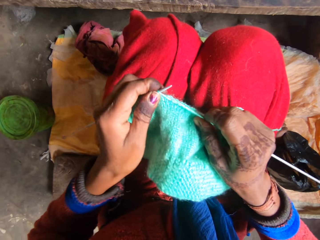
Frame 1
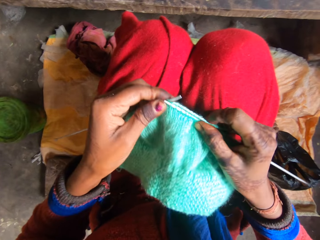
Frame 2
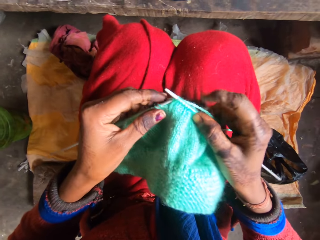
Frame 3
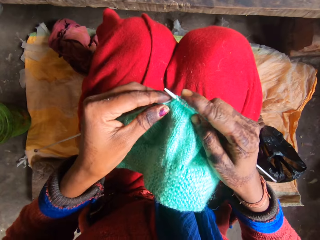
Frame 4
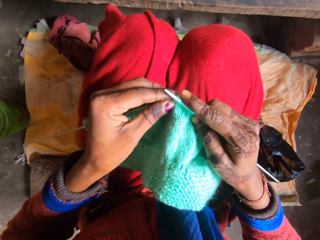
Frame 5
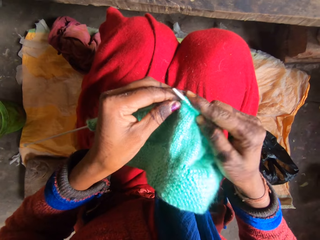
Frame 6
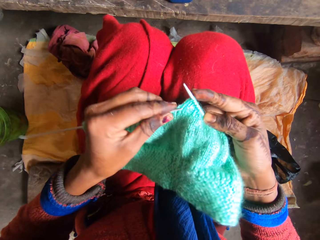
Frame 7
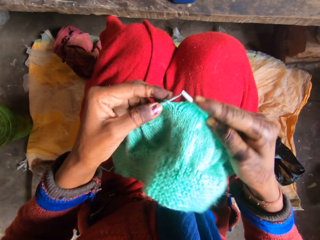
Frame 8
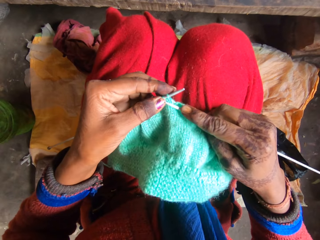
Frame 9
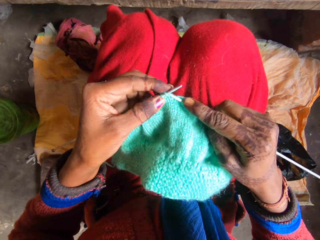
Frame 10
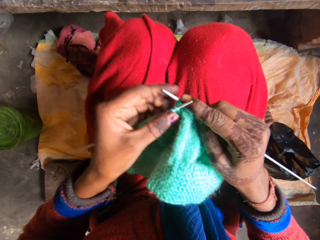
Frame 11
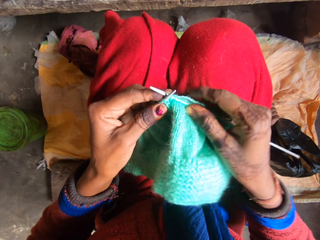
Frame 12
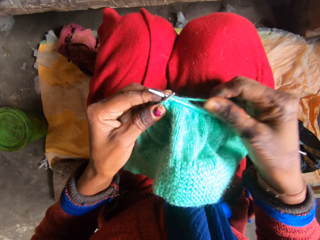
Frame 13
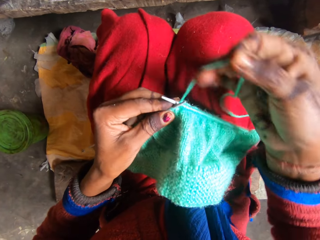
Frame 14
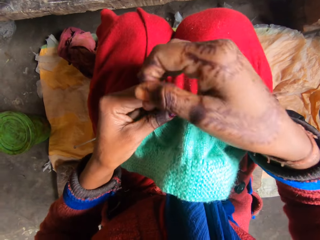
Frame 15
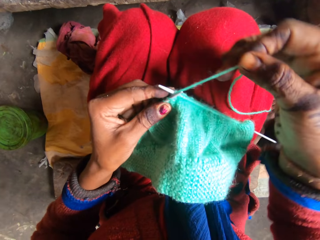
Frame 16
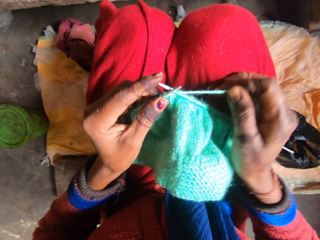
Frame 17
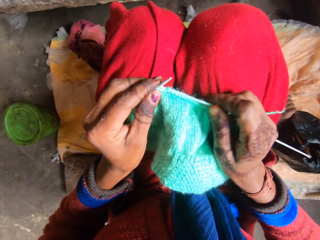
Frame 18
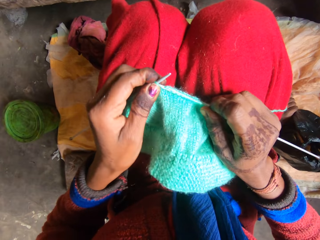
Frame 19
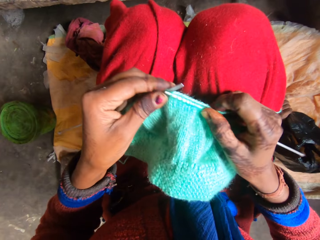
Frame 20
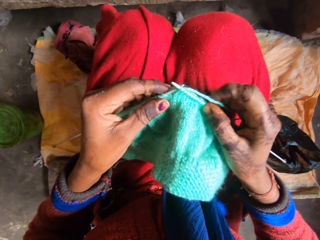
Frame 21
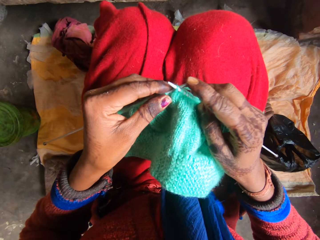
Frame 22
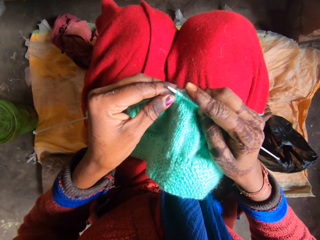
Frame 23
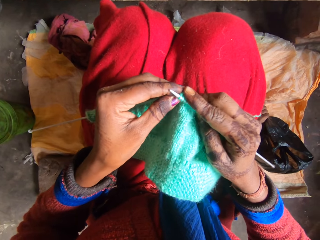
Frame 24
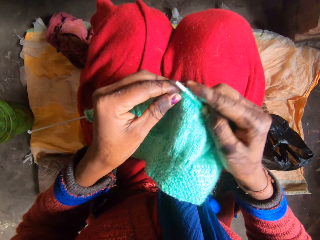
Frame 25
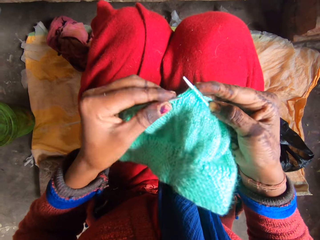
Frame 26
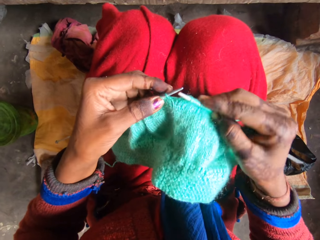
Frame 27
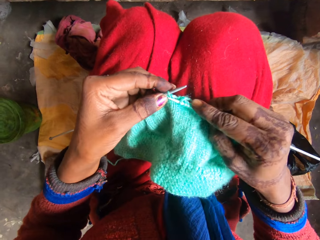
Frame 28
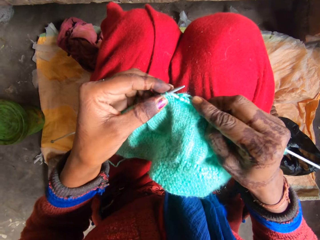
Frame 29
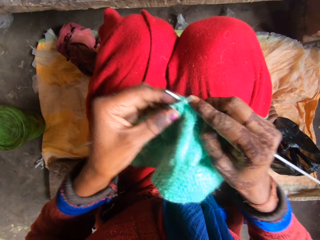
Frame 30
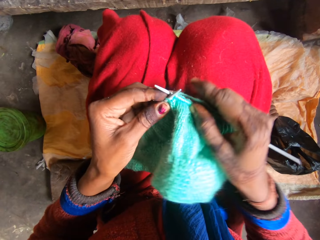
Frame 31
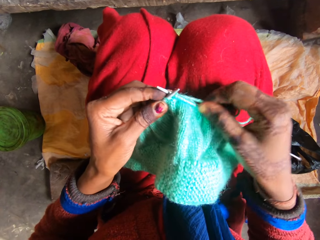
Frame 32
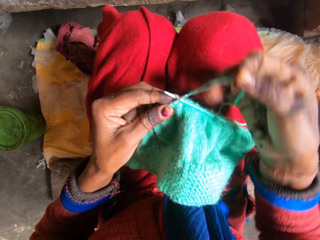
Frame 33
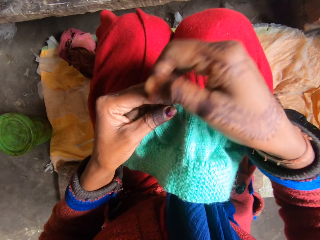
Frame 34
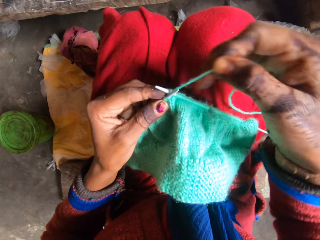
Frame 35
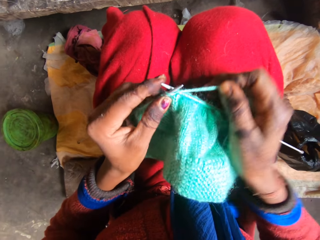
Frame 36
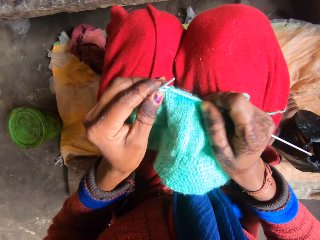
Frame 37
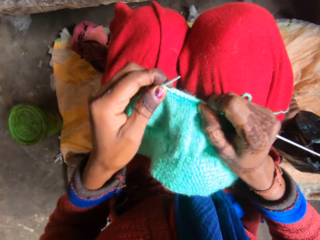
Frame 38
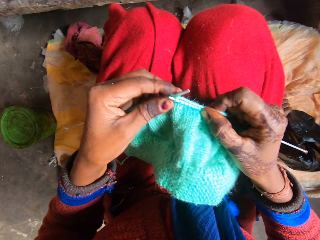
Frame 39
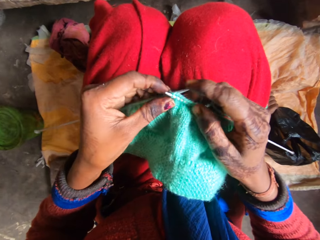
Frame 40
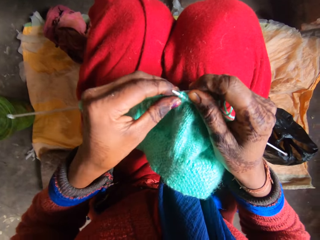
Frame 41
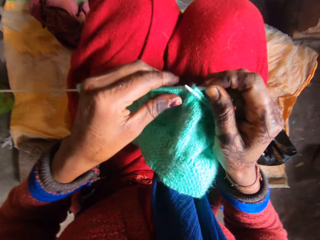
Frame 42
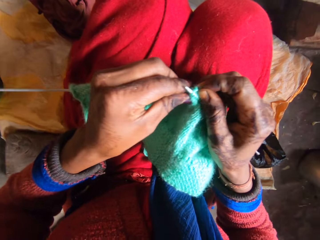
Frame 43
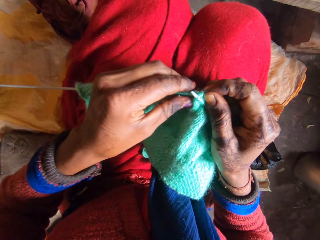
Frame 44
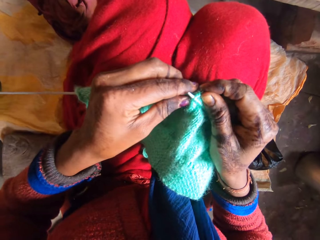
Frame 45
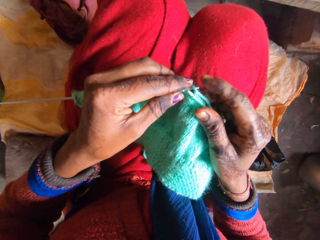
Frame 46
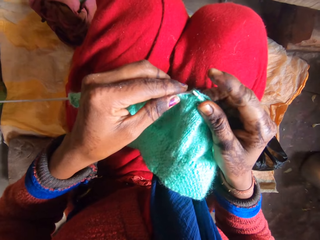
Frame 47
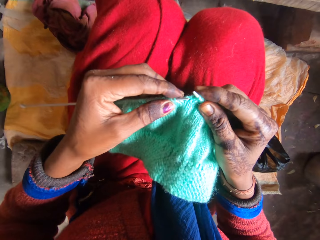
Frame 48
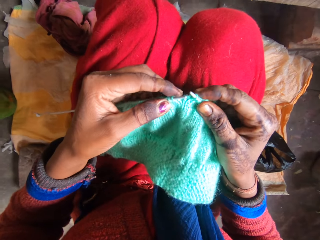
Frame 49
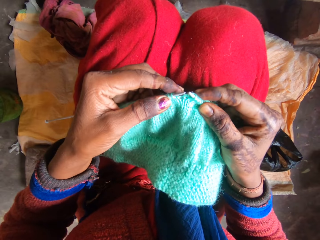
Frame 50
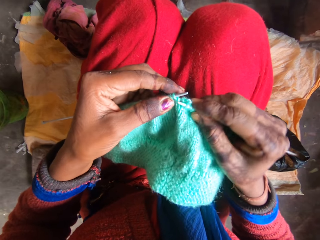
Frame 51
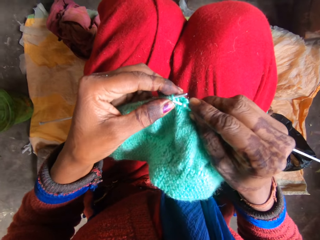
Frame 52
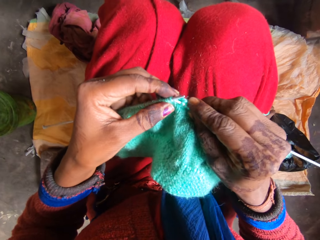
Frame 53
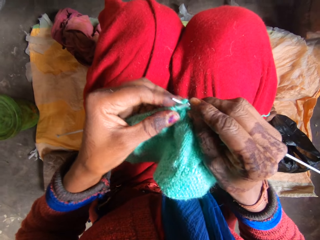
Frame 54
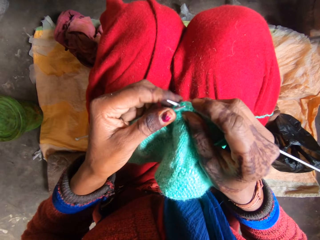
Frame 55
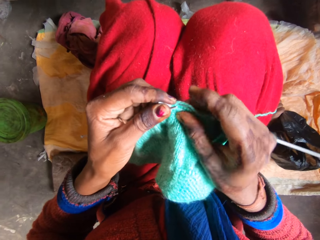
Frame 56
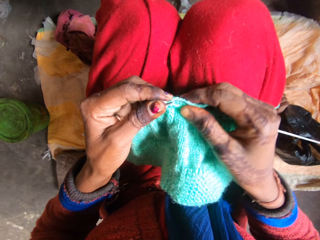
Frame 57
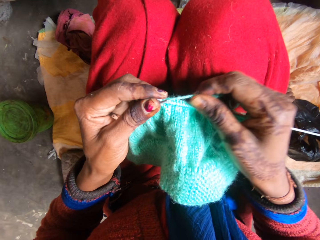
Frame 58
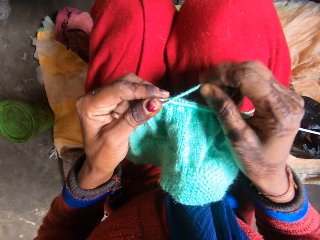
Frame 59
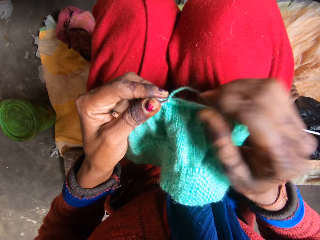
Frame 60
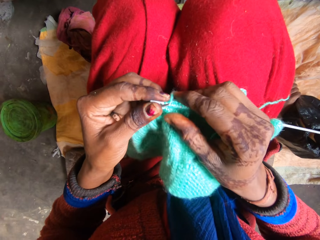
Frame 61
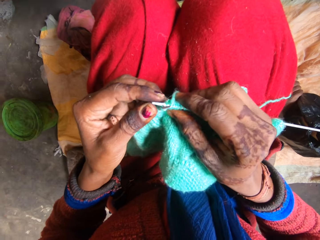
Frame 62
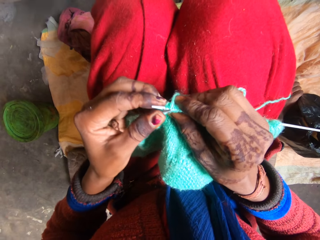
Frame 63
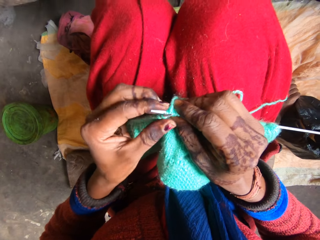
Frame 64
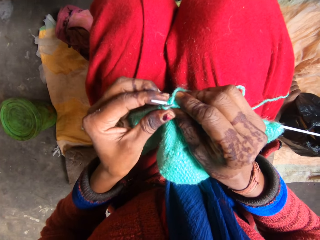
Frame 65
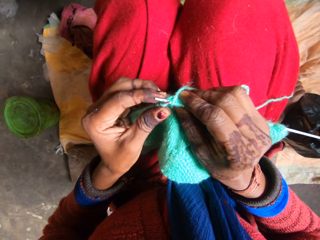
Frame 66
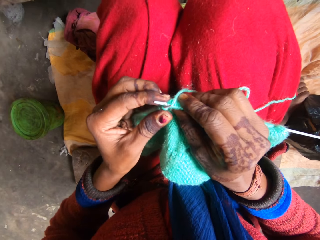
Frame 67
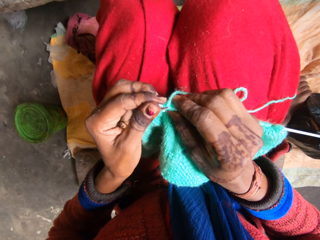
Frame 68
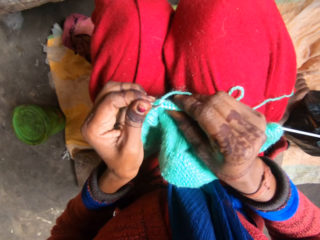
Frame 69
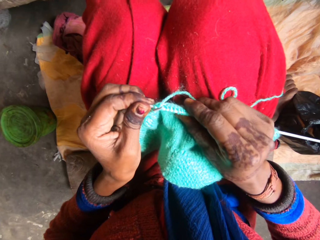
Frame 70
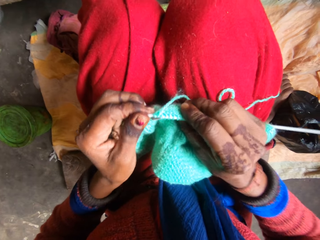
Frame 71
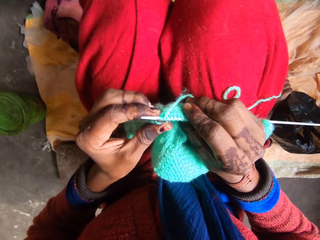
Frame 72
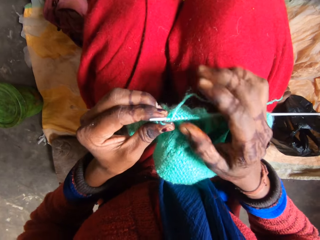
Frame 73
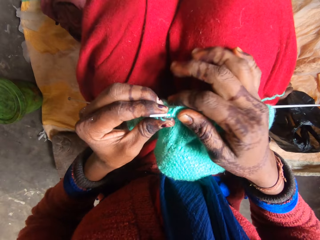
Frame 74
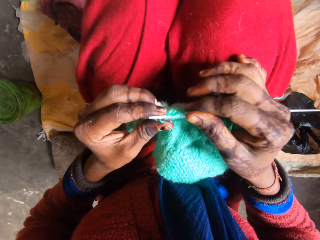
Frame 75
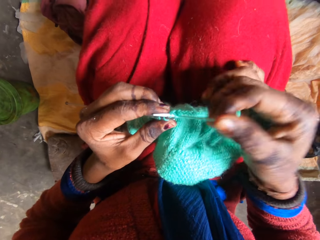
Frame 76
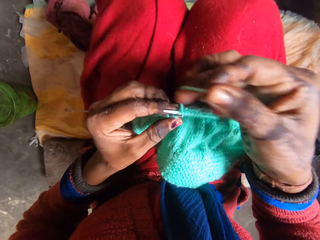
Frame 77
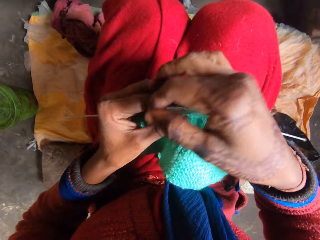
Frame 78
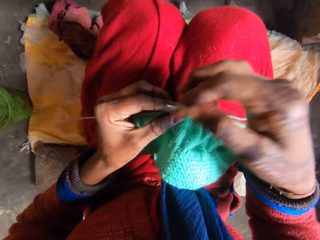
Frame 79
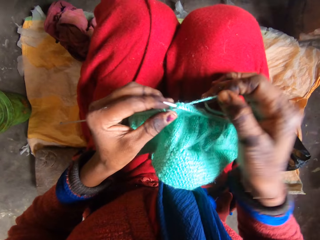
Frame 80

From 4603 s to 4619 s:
The camera wearer converses with a man on the phone.

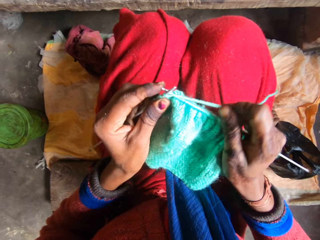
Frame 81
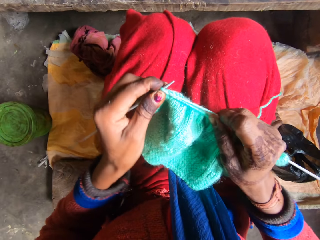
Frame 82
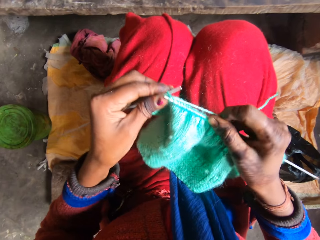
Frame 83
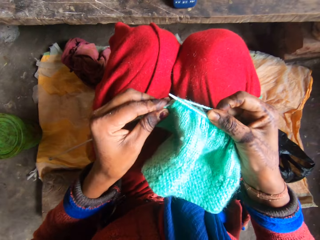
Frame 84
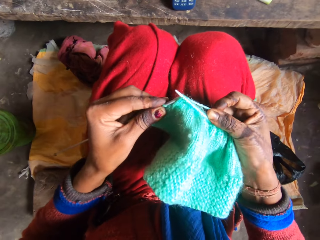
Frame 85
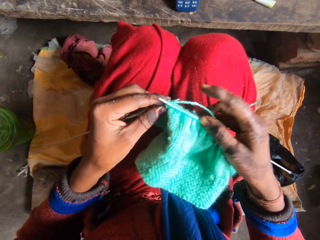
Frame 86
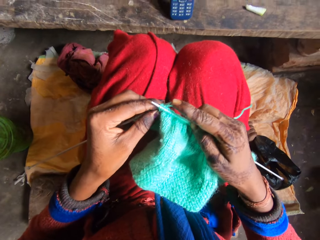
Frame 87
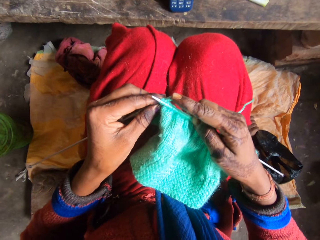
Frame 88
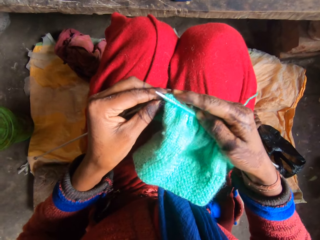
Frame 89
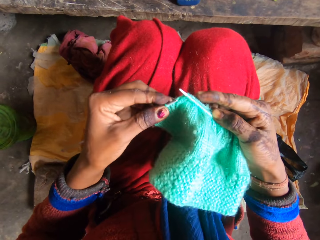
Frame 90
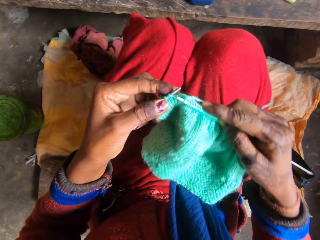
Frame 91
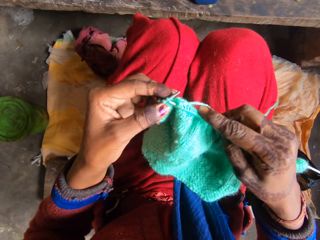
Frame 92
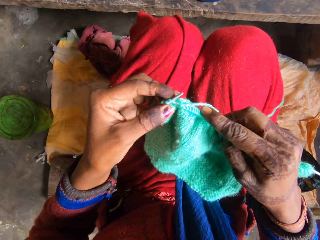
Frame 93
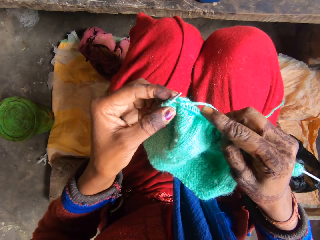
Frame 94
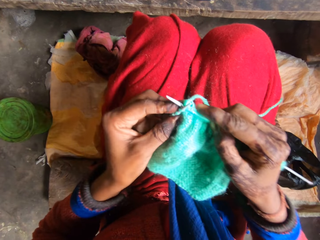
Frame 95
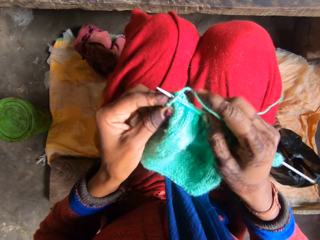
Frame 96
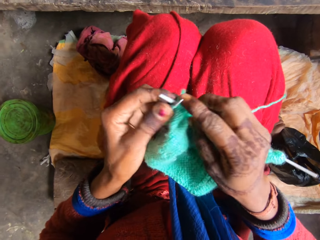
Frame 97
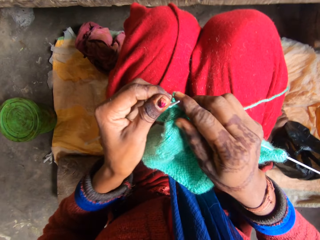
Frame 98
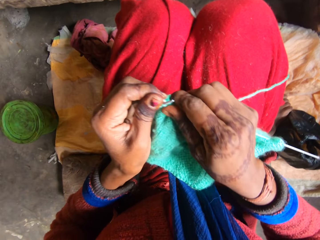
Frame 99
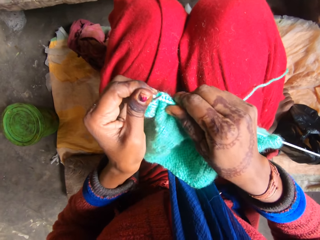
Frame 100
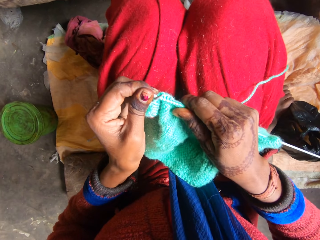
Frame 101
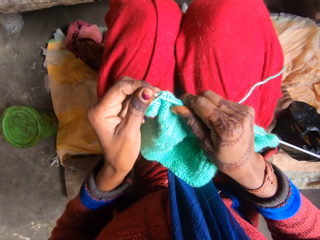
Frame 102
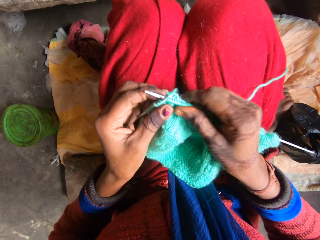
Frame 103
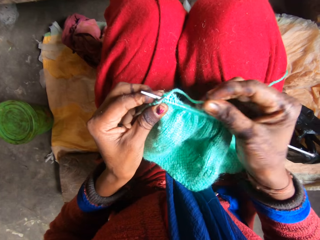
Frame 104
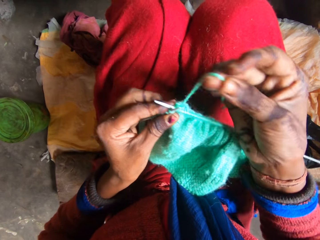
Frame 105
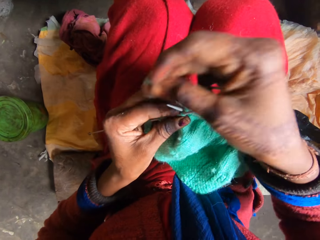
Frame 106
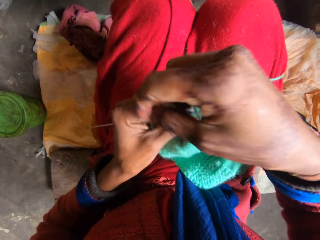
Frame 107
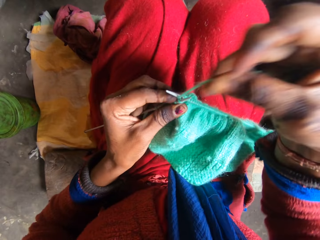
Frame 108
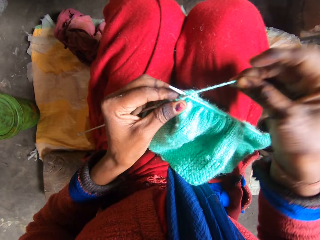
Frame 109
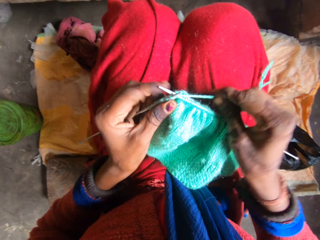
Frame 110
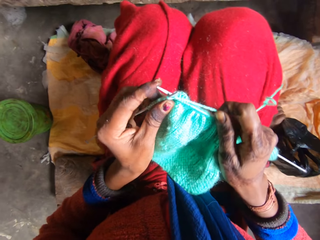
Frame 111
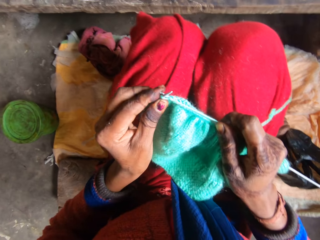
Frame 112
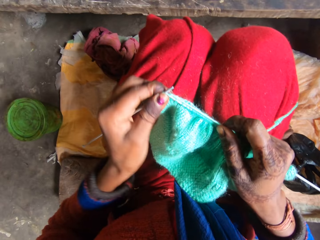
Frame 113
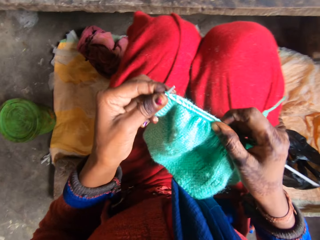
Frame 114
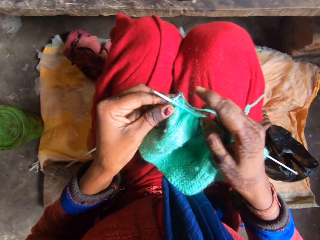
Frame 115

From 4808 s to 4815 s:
The camera wearer pushes the crochet hook with a hand. She knits the fabric with the crochet hook with a finger. She shifts the knitted fabric a bit into the needle on her right hand. She picks up the powder blue thread from her cloth. She continues interlooping the threads with the needles with both hands.
